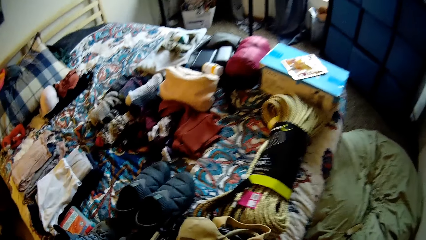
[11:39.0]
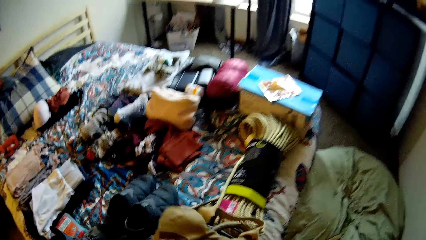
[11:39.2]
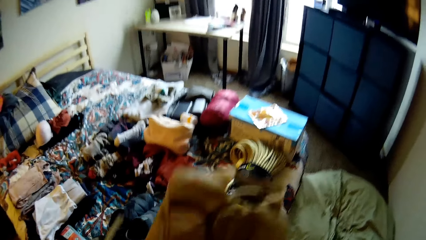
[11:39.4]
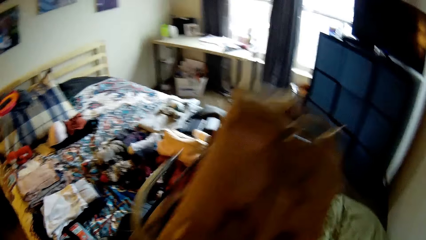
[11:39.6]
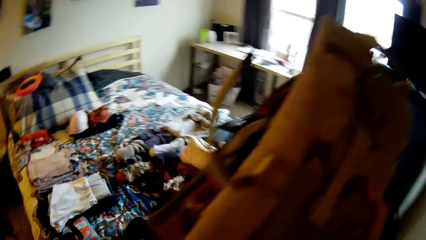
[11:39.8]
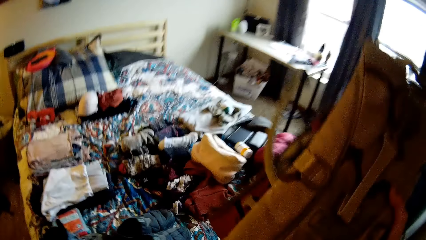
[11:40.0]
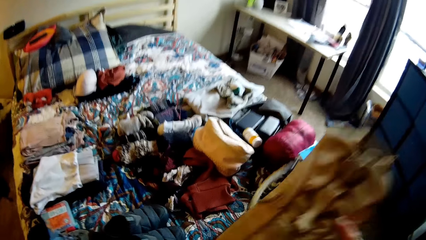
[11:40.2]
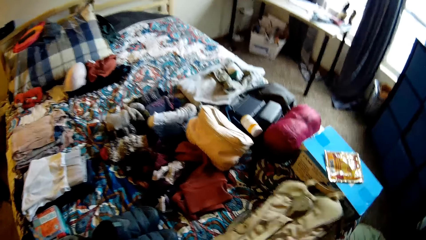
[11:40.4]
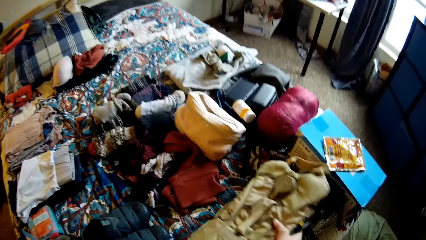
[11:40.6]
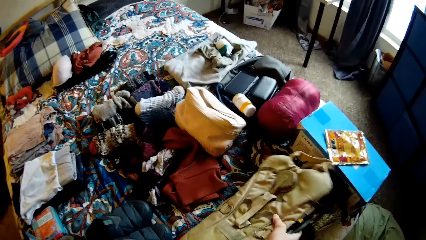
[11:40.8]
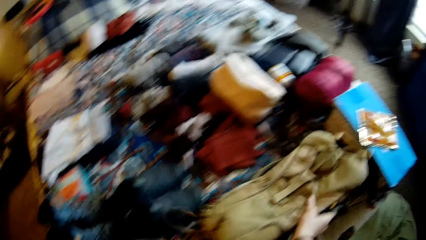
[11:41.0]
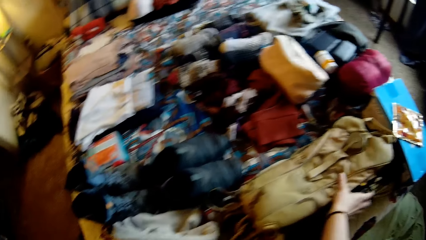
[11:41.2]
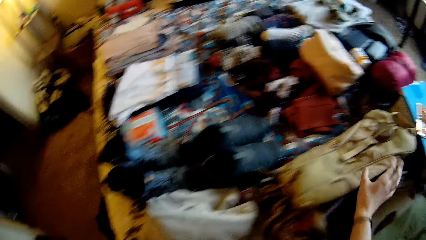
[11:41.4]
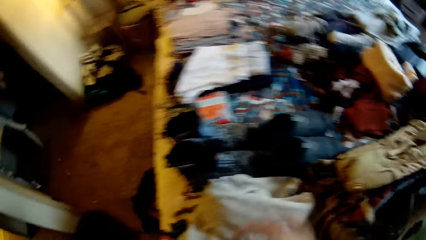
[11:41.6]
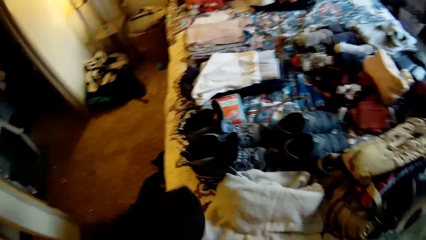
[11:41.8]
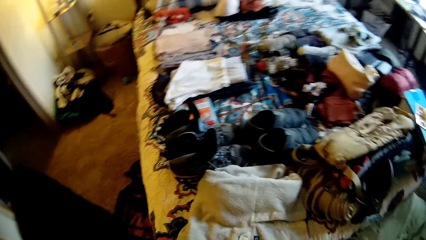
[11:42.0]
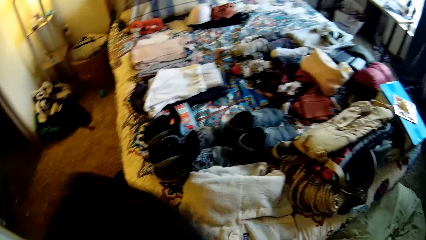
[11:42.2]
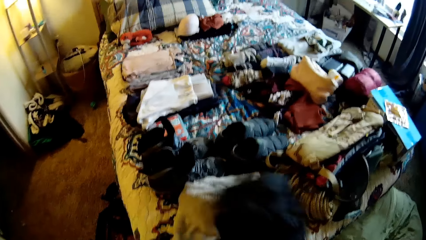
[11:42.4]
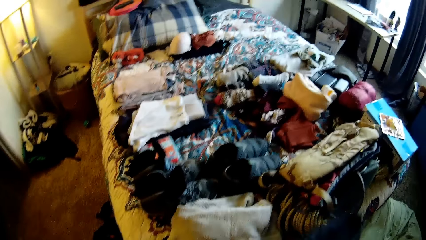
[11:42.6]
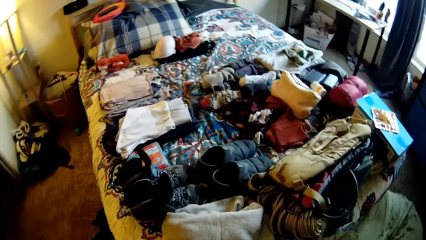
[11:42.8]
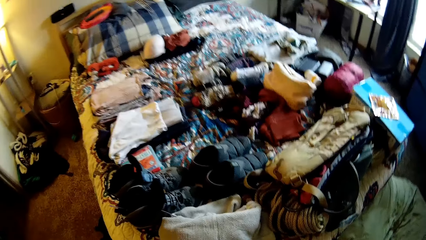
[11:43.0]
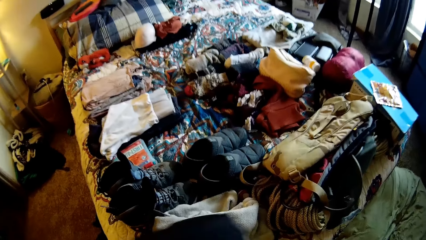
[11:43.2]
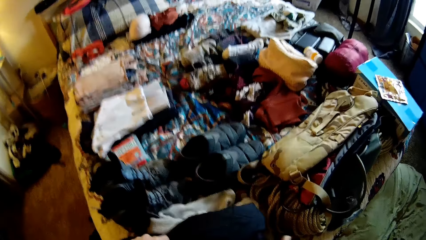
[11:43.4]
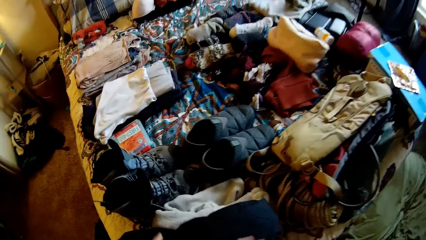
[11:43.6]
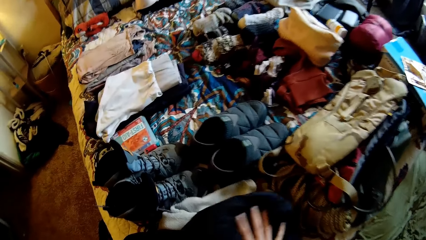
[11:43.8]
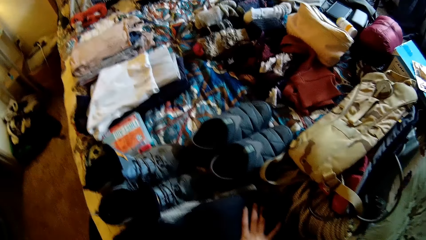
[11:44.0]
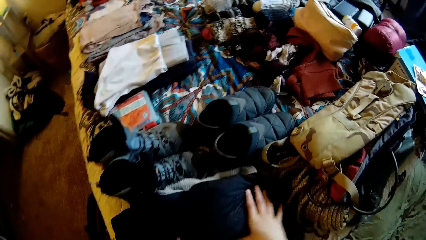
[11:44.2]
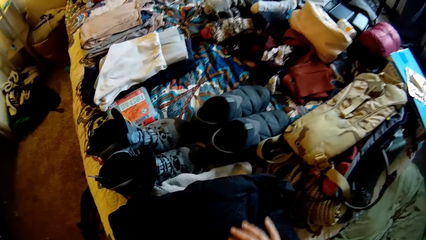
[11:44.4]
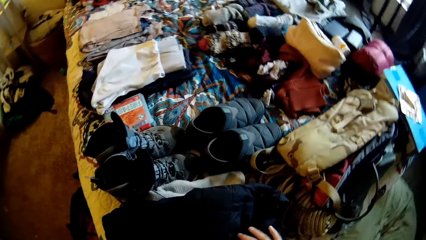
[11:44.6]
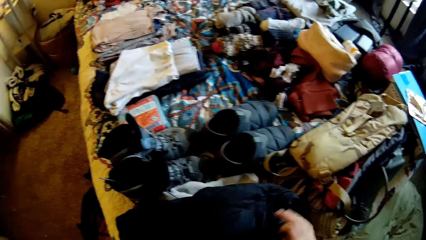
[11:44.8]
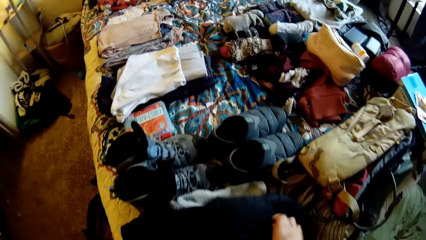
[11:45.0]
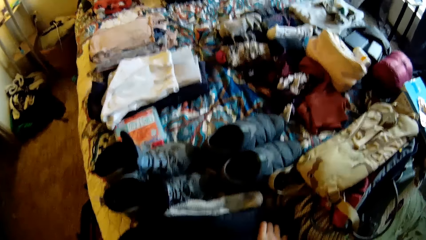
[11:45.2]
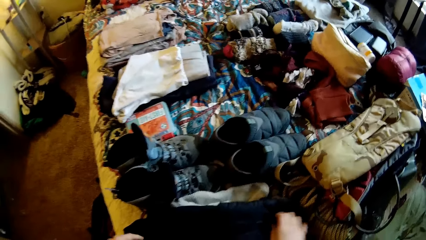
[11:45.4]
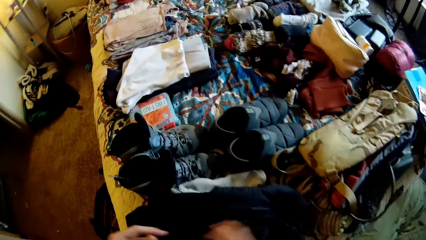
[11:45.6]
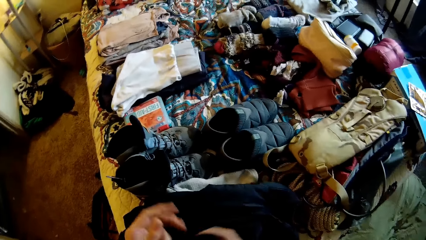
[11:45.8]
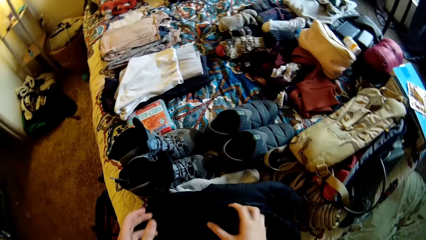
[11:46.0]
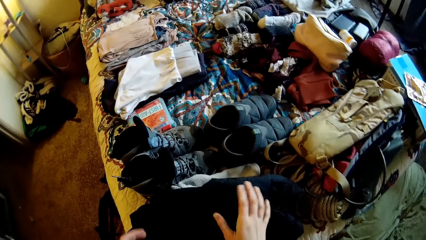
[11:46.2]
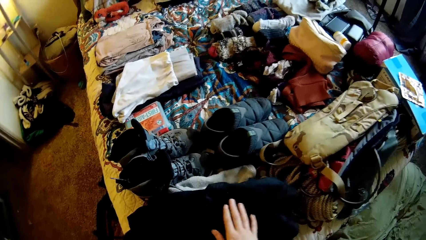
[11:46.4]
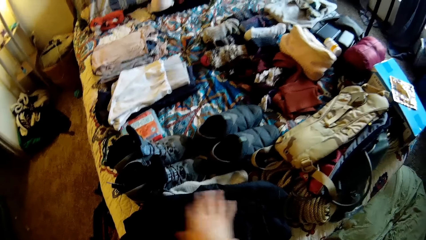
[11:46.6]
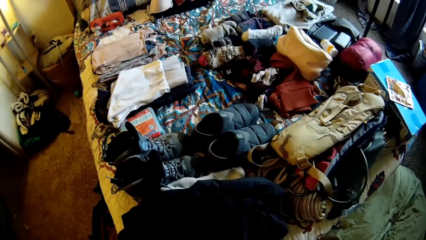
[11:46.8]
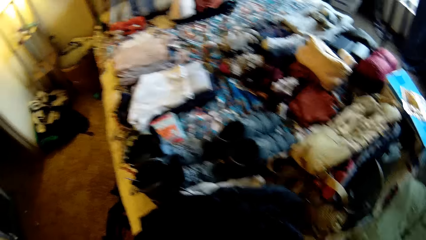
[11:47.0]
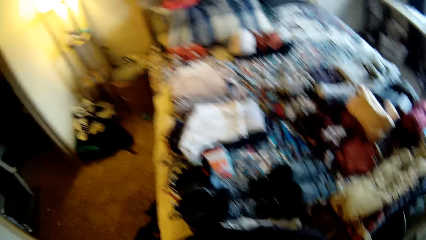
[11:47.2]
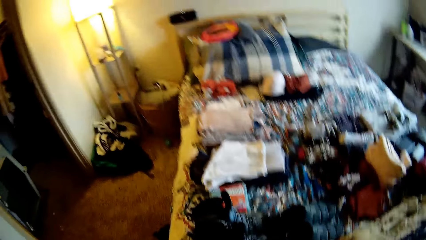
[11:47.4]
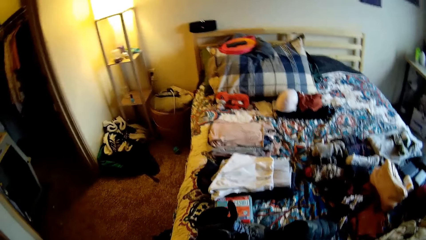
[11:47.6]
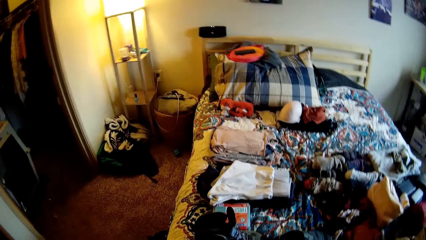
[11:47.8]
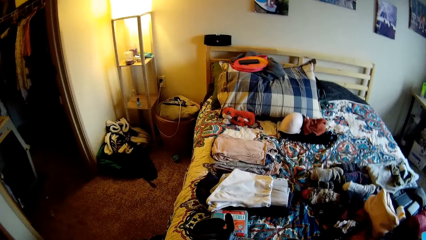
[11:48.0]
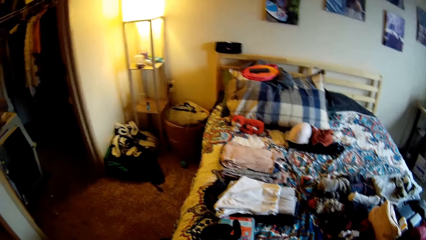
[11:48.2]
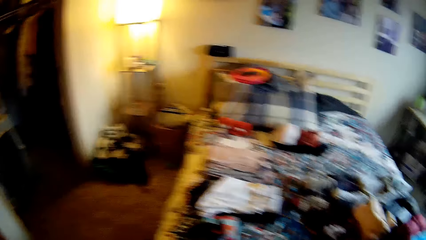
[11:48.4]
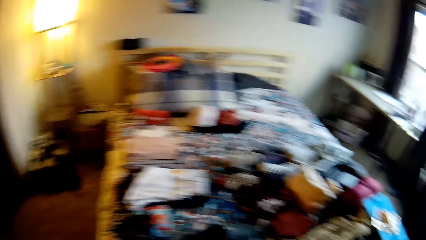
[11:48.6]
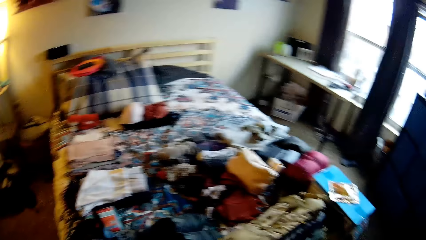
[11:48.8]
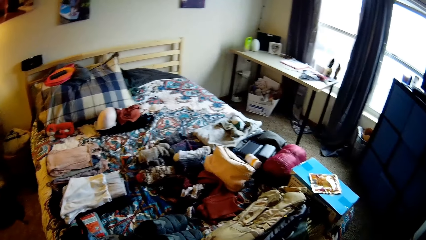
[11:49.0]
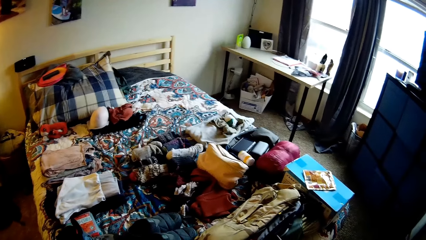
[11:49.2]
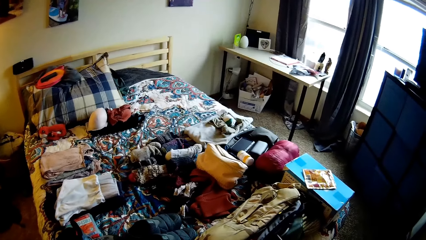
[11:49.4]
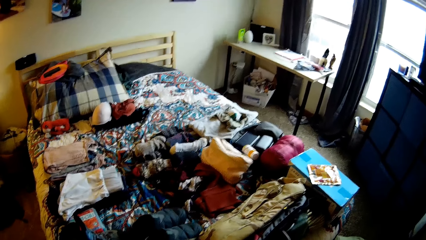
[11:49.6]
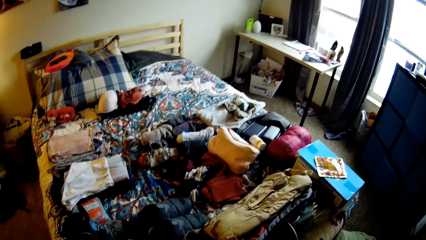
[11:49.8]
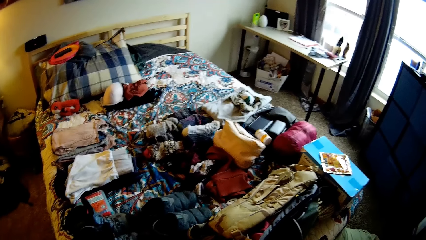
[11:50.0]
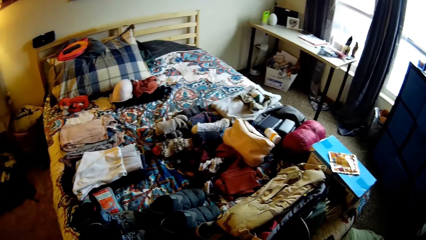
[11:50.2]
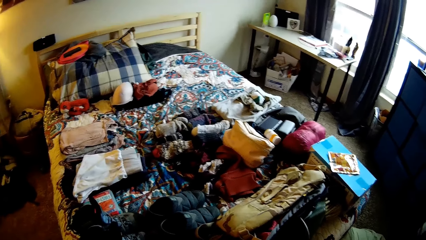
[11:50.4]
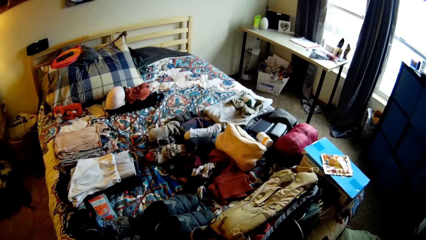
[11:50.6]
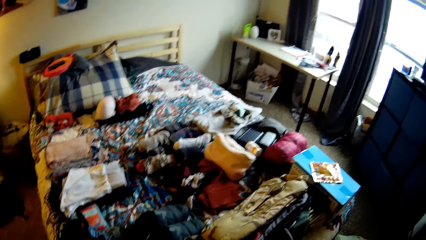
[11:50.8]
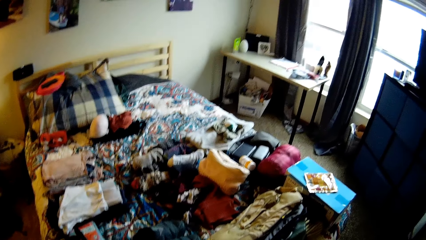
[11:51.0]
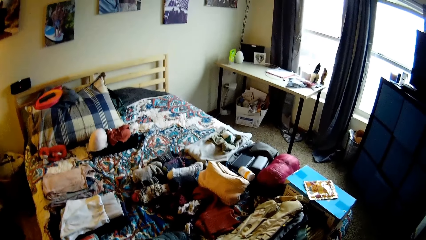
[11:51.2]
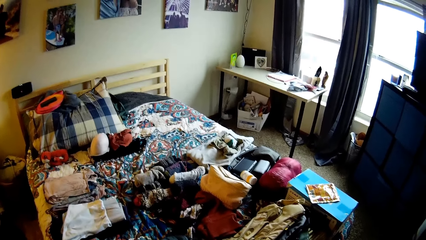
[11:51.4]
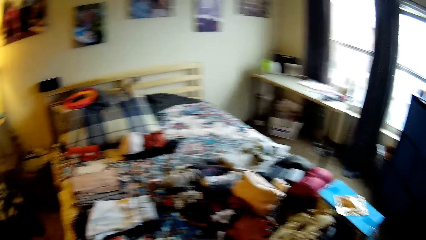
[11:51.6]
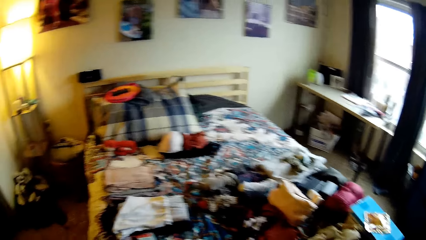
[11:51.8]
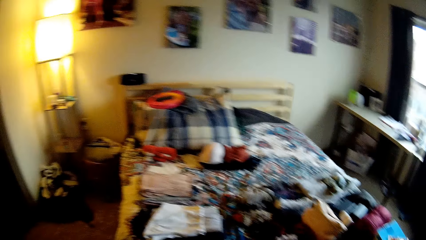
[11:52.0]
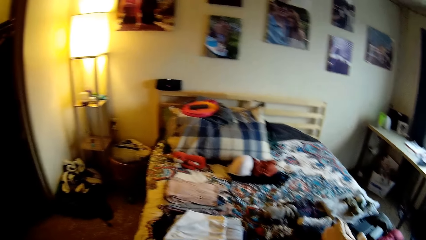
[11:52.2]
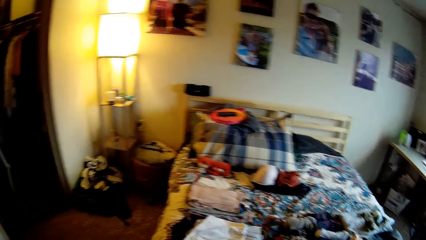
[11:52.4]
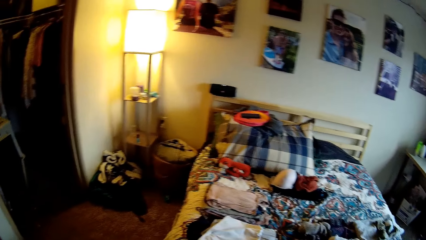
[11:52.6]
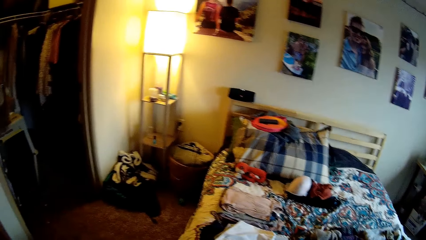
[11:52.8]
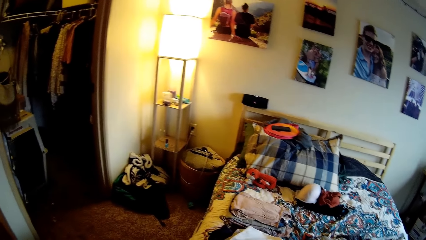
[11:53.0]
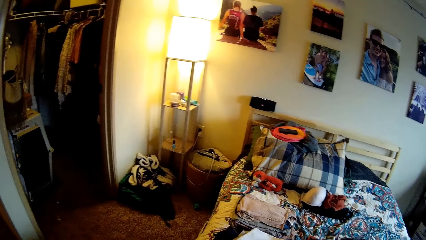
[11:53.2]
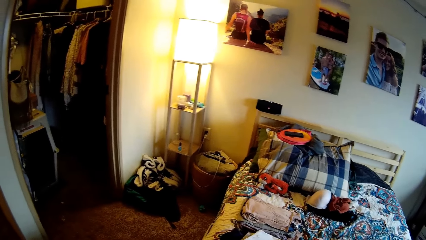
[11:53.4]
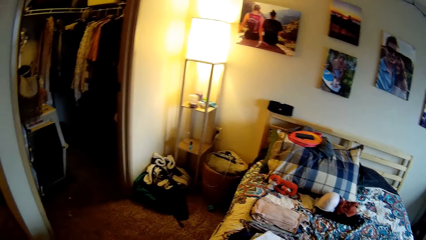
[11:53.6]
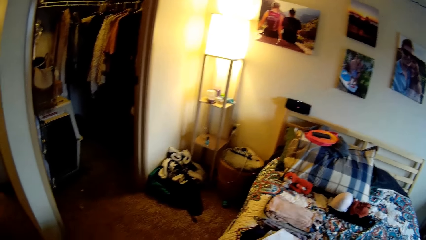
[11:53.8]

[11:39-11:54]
The camera wearer picks up a cloth or bag from the bed. They drop the cloth or bag on the bed. They drop another cloth on a cloth on the bed. They touch a cloth. They look around the room.
